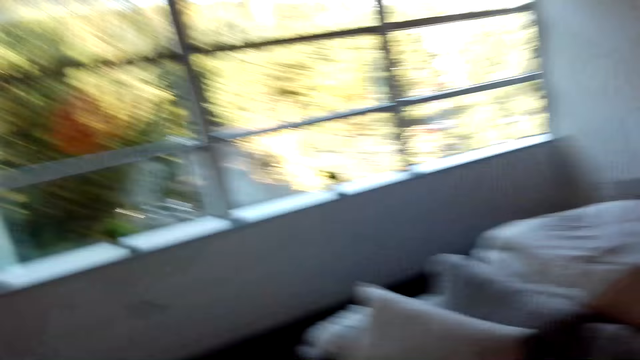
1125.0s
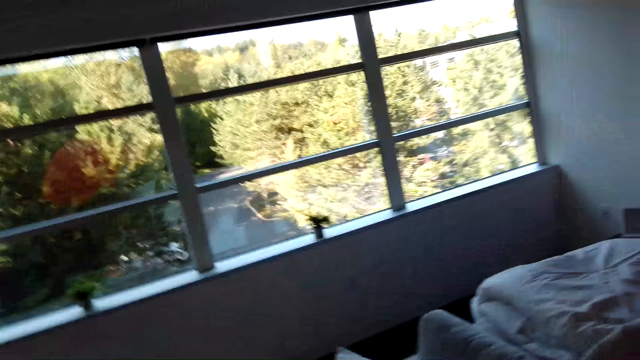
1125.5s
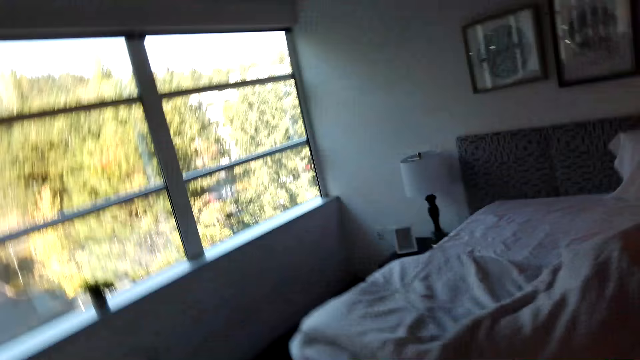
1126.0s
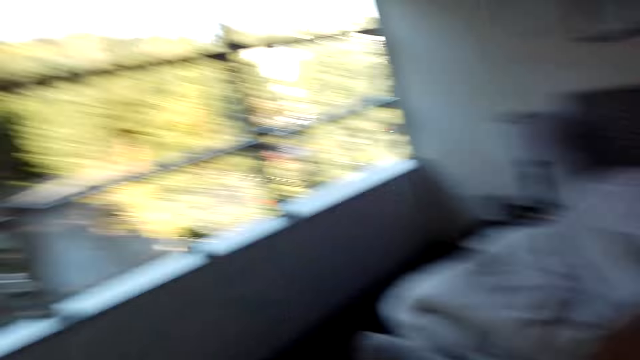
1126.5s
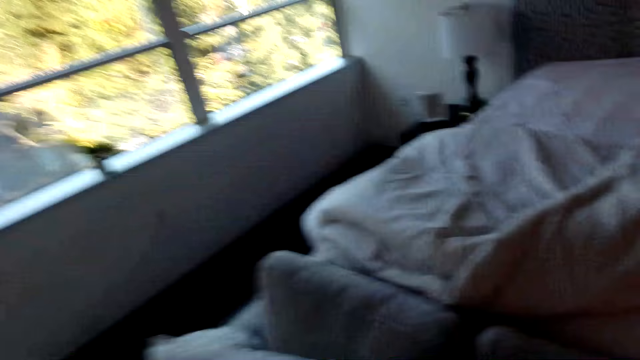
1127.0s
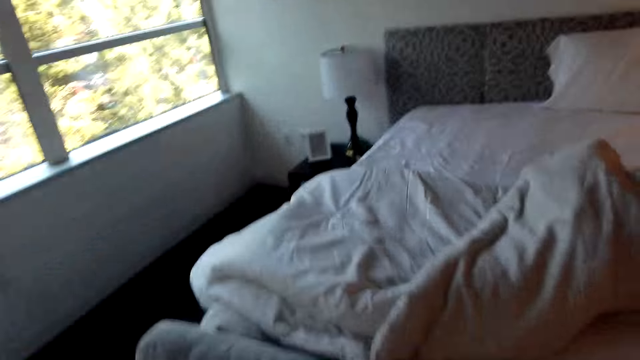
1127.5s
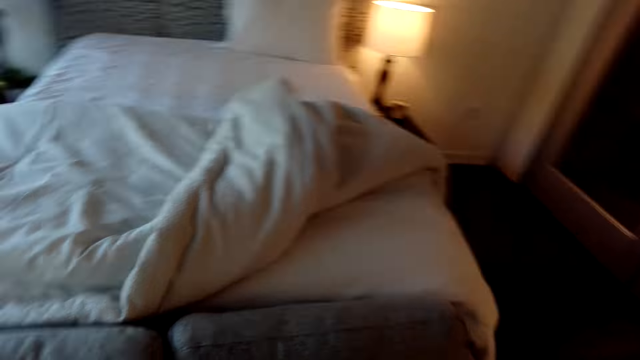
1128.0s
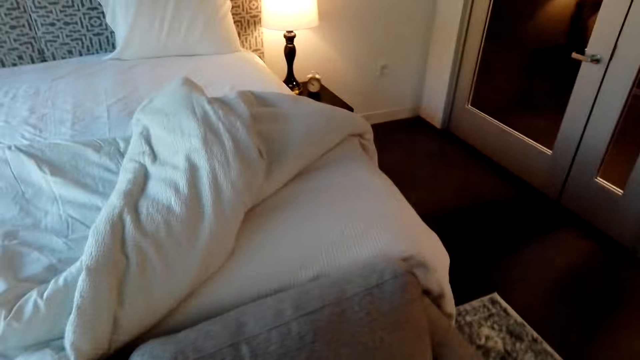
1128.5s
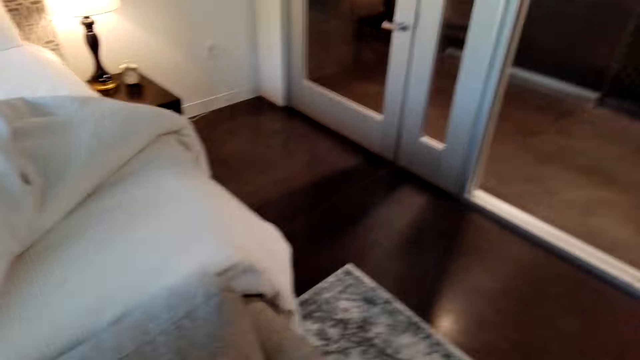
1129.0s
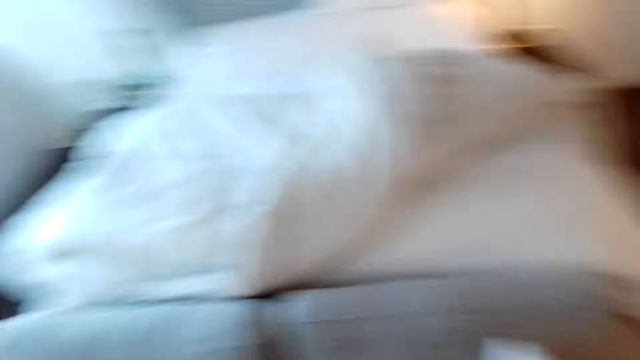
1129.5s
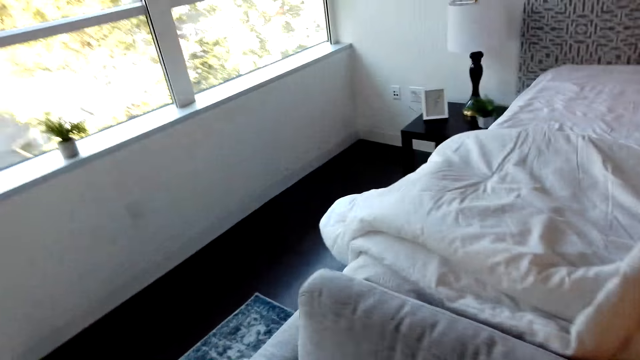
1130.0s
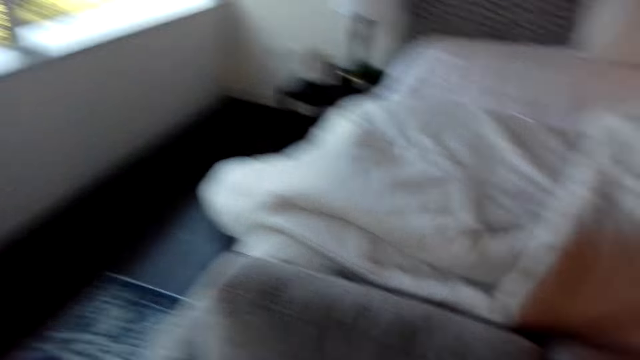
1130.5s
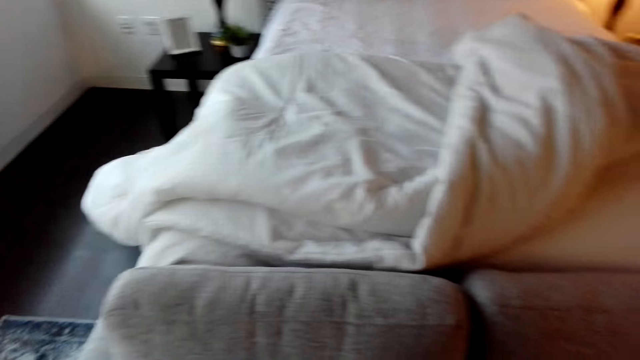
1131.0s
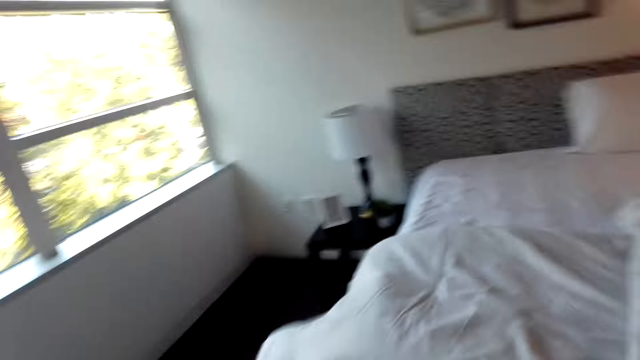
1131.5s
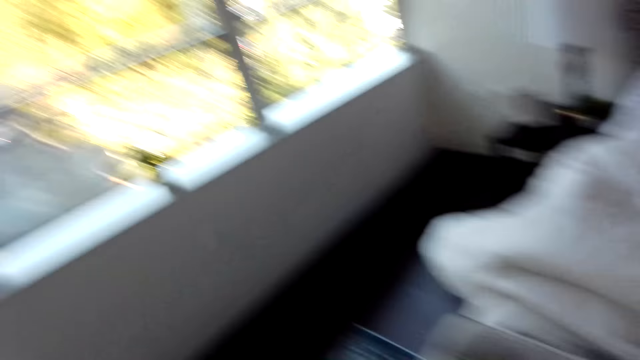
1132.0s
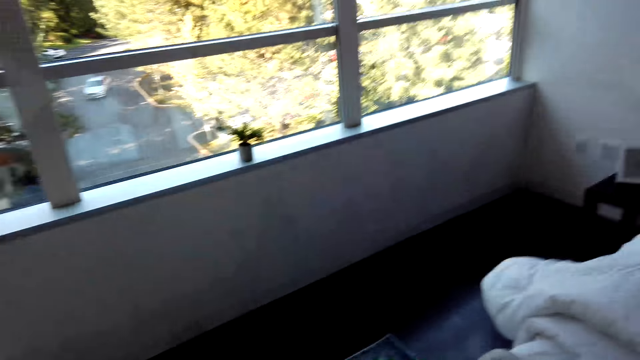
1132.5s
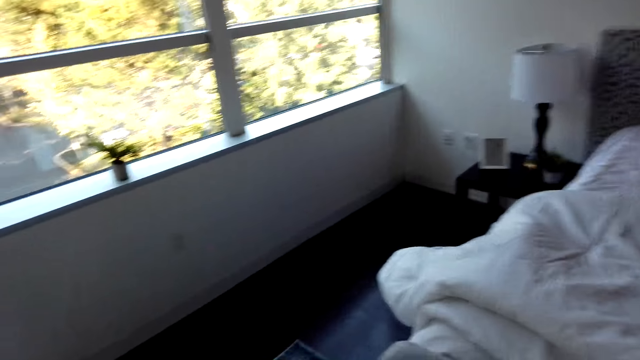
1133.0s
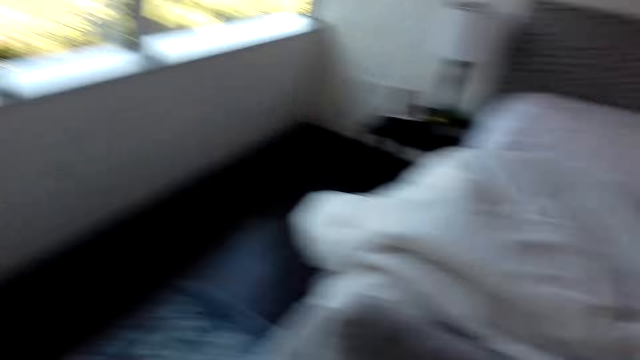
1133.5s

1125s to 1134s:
The camera wearer walks in the house.

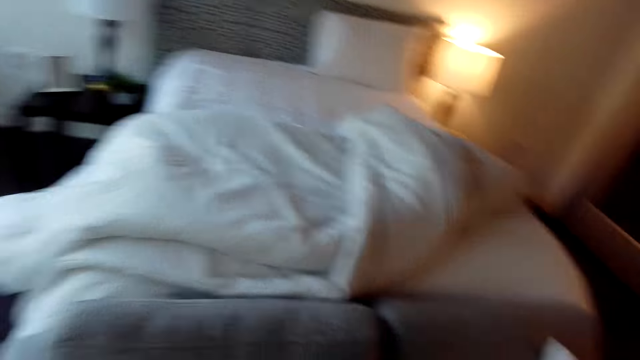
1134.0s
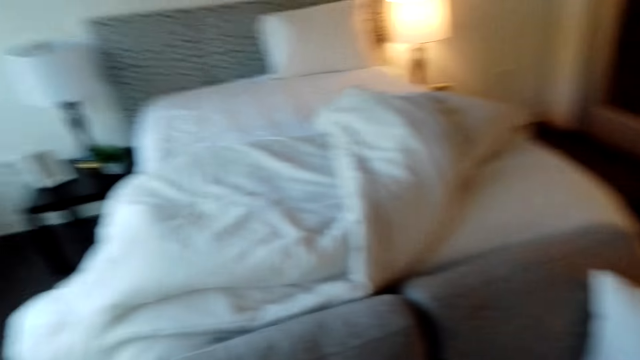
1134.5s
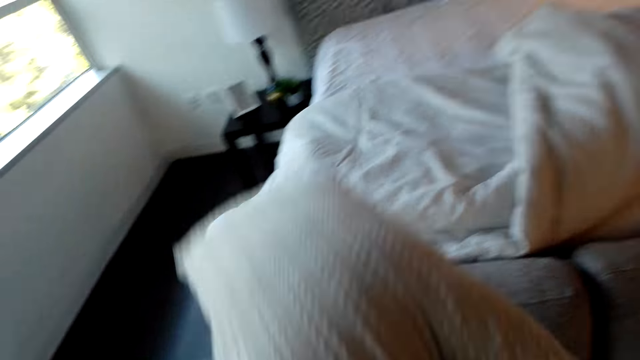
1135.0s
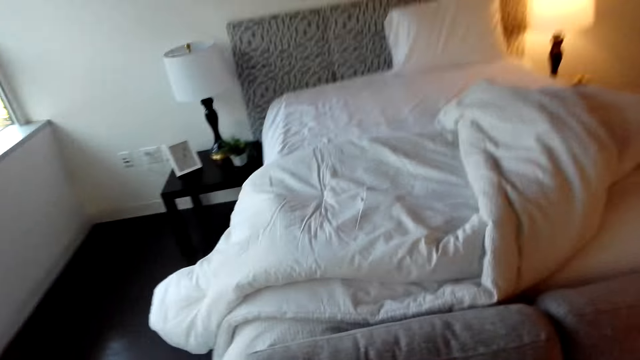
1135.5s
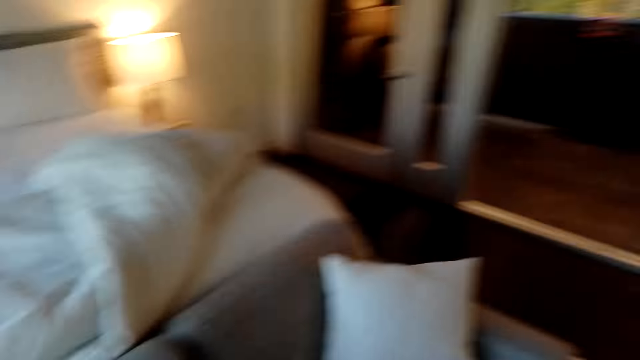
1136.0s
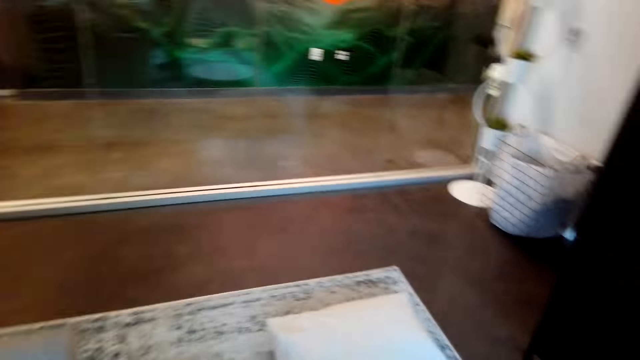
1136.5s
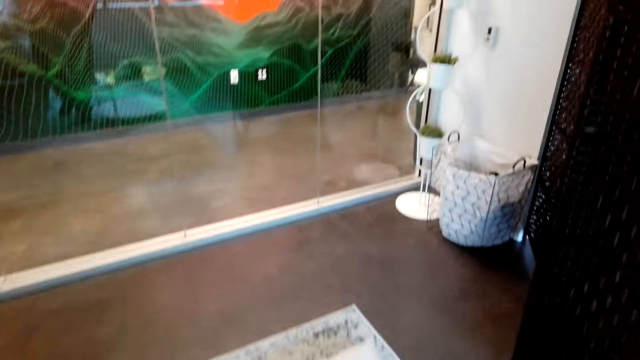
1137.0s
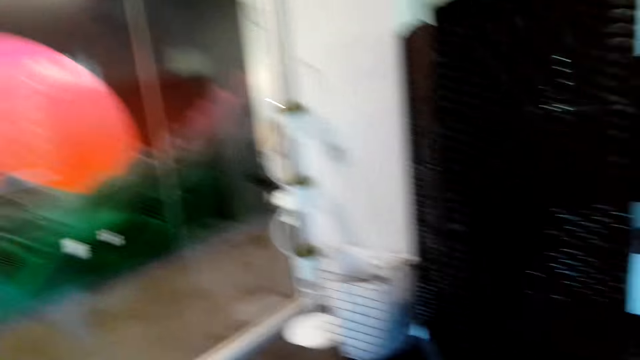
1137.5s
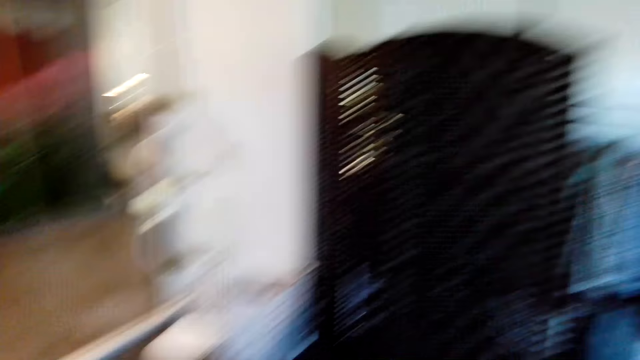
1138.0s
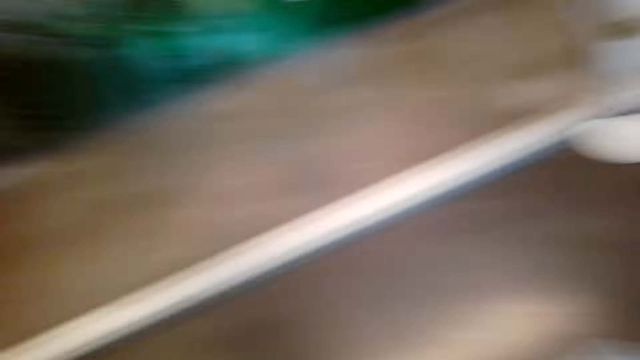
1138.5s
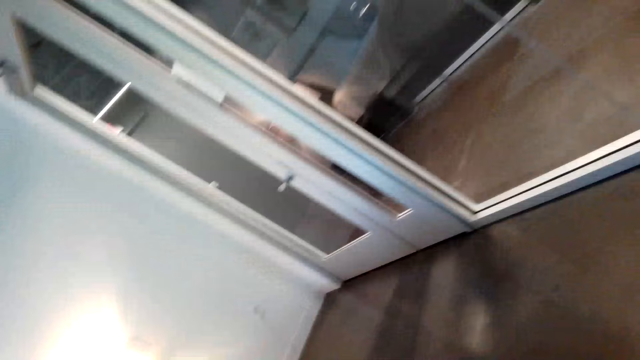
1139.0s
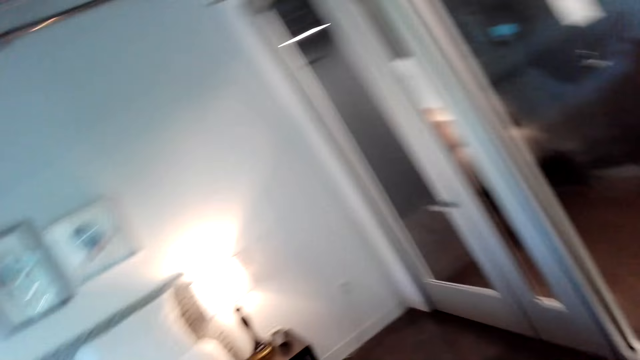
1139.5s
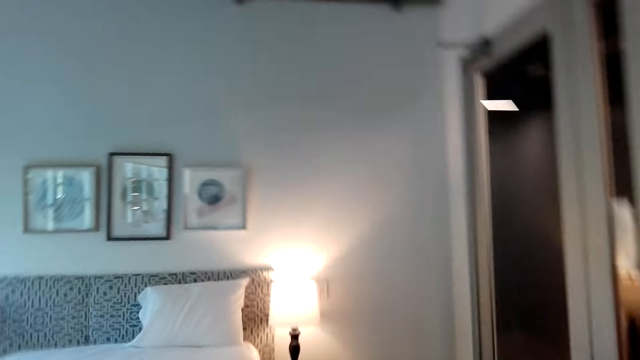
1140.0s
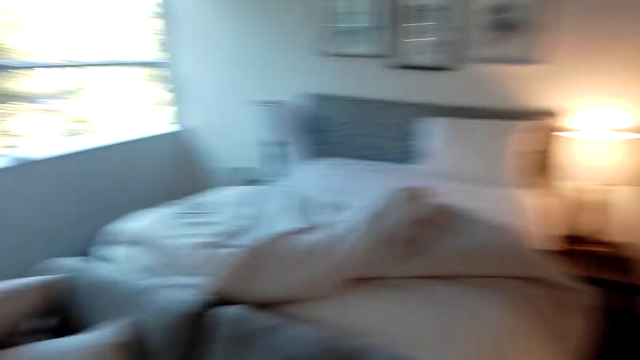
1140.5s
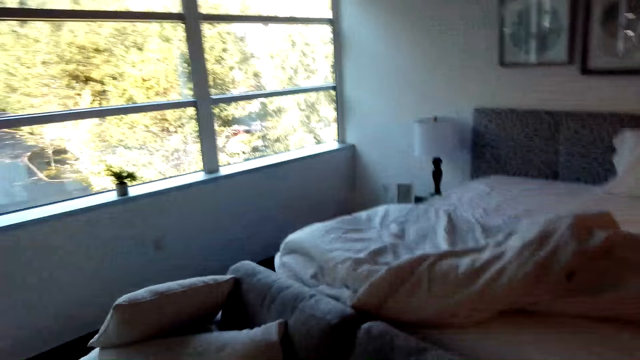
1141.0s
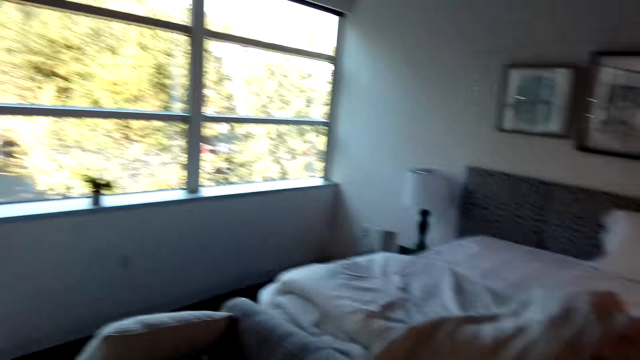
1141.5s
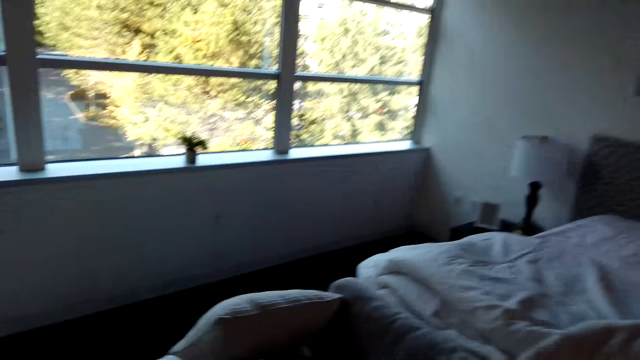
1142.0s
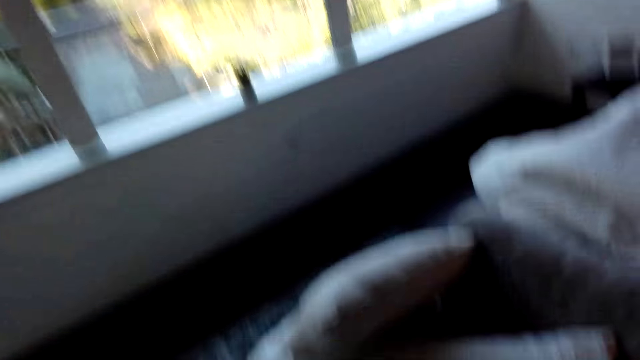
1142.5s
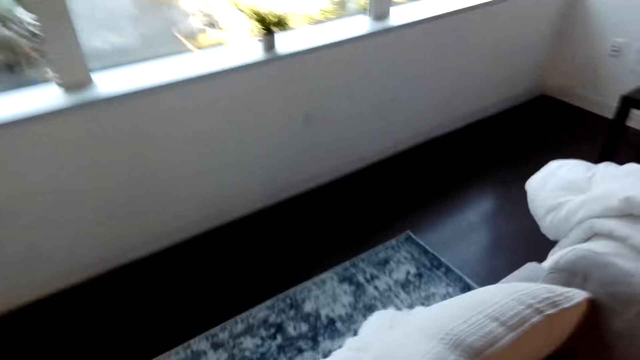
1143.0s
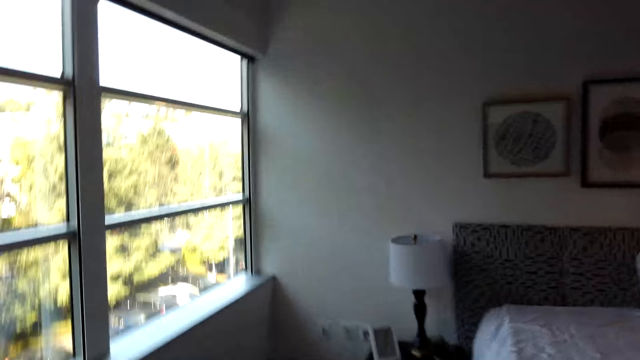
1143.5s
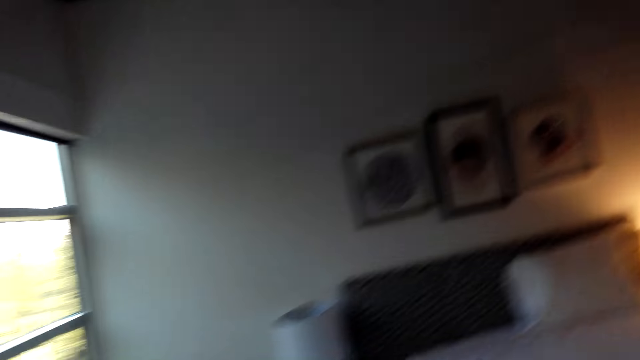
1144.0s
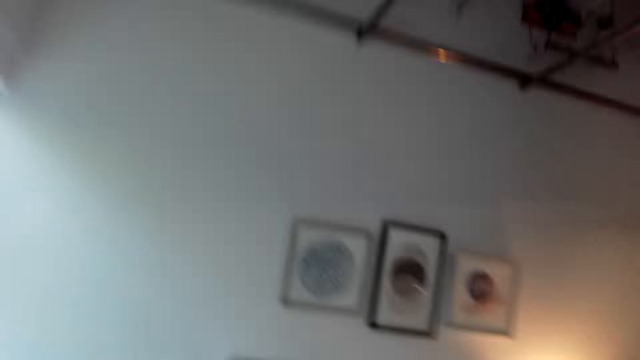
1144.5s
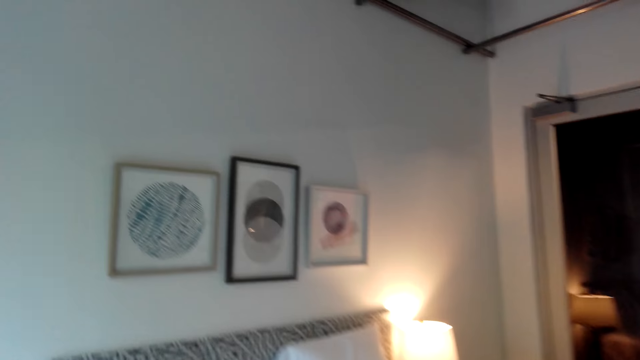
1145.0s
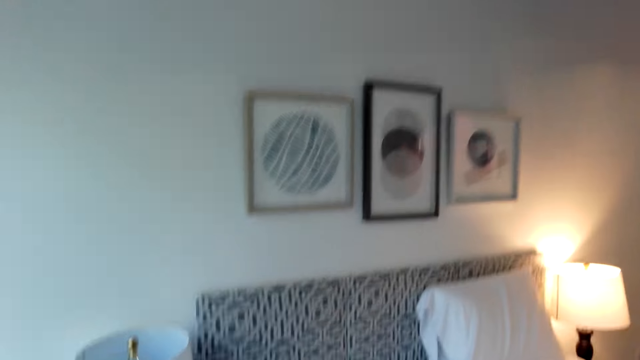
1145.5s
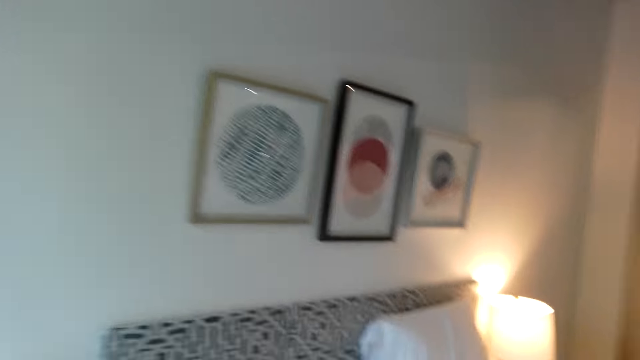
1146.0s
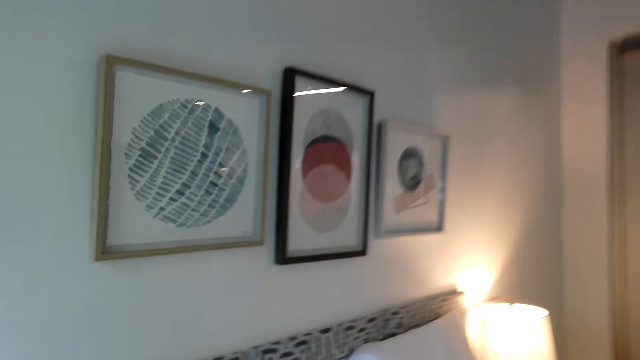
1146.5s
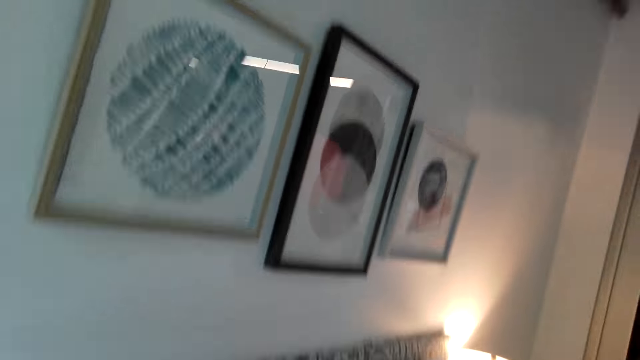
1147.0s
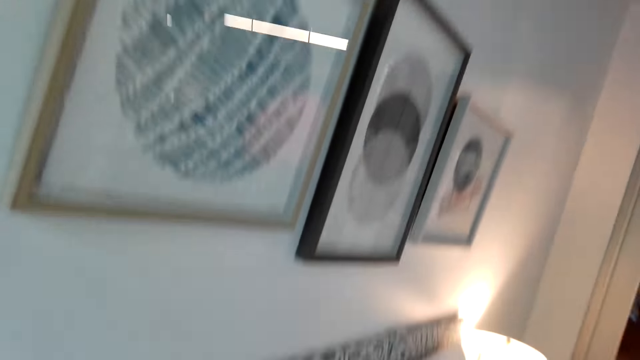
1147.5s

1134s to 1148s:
The camera wearer puts down a pillow on a sofa. They pick up a pillow on the floor. They interact with someone.
